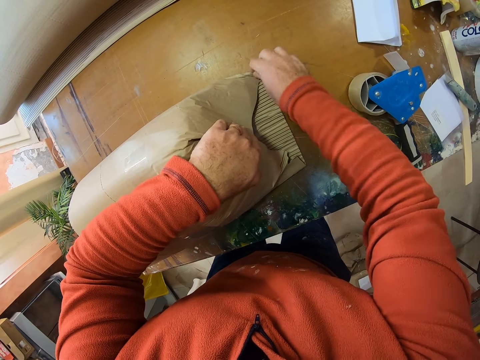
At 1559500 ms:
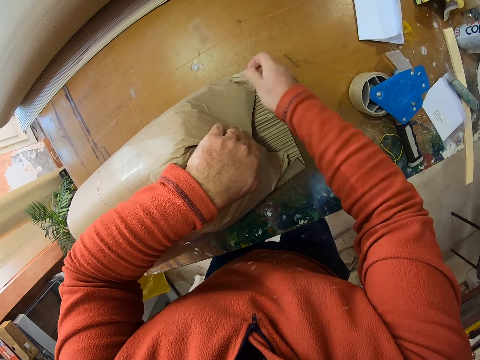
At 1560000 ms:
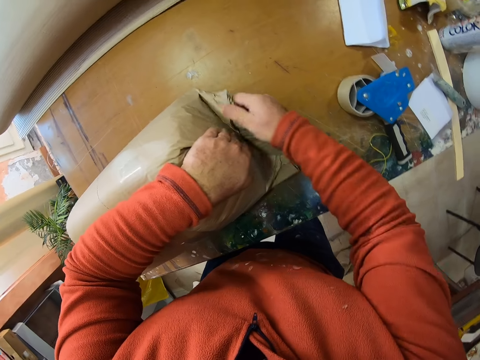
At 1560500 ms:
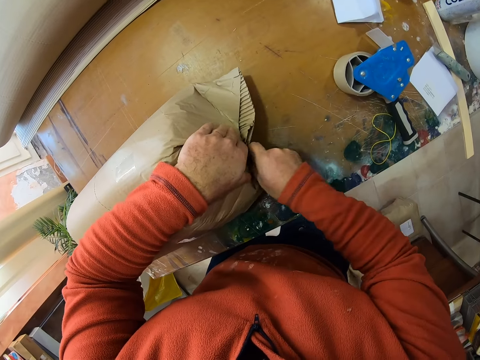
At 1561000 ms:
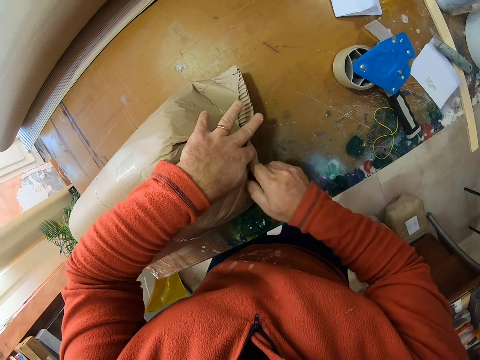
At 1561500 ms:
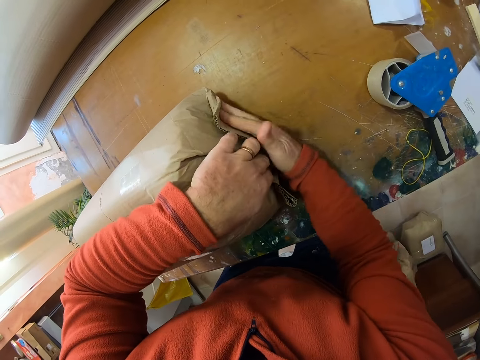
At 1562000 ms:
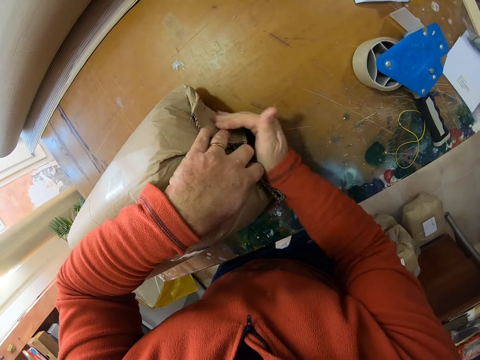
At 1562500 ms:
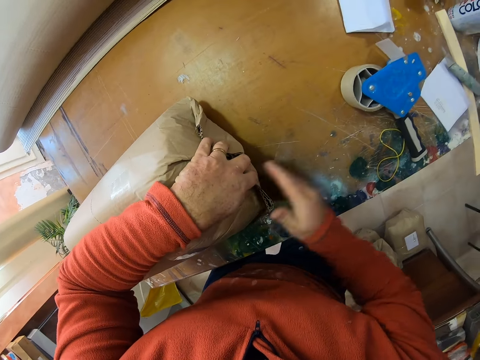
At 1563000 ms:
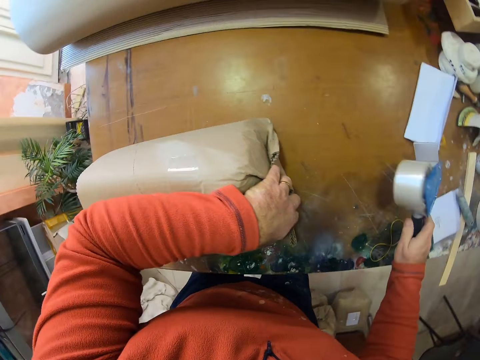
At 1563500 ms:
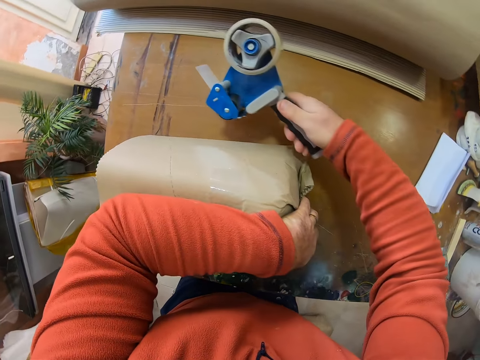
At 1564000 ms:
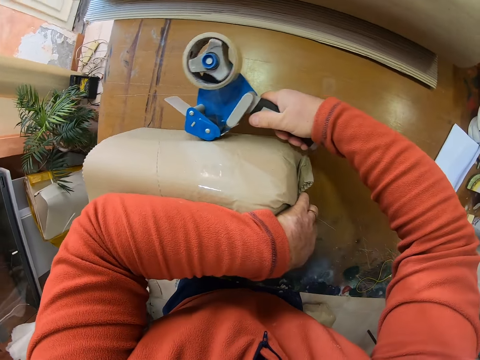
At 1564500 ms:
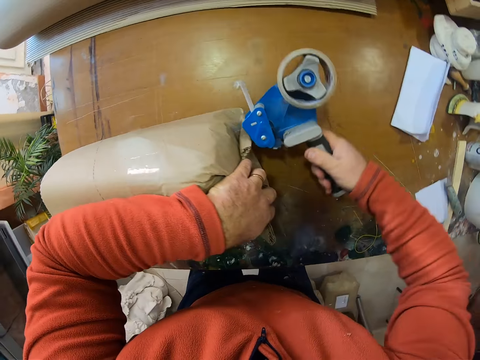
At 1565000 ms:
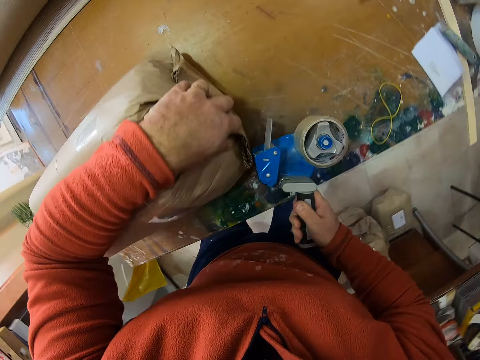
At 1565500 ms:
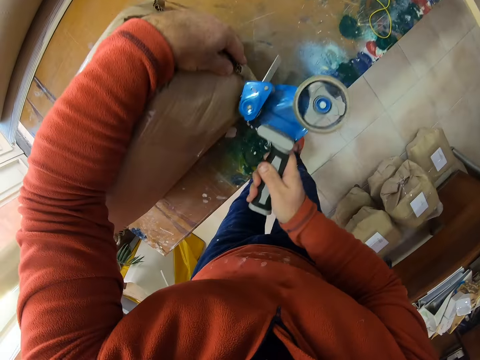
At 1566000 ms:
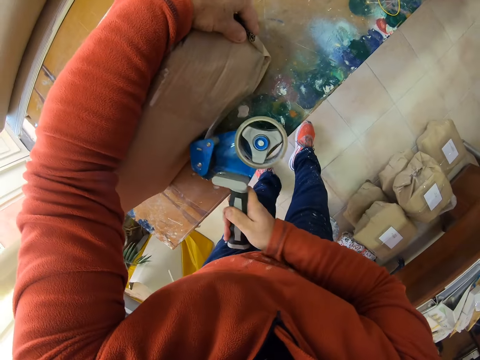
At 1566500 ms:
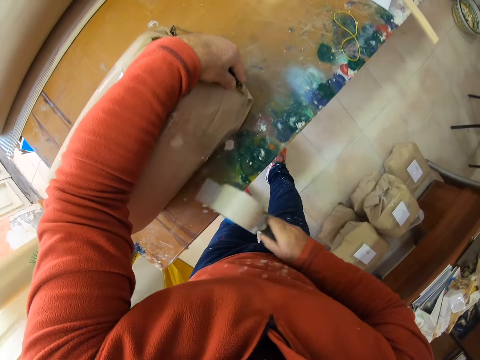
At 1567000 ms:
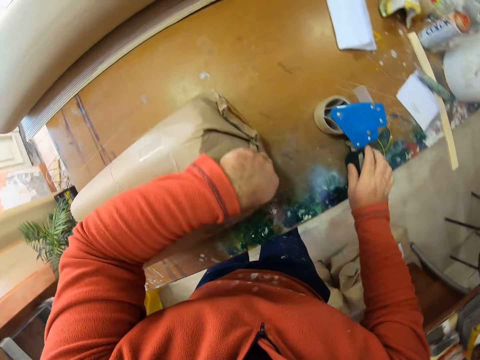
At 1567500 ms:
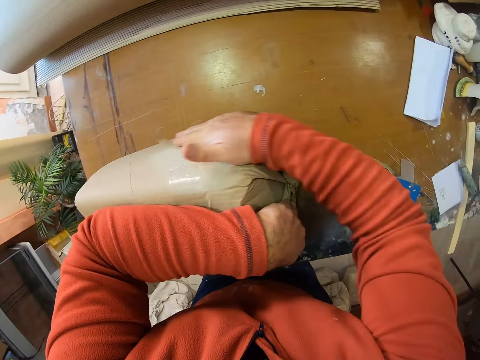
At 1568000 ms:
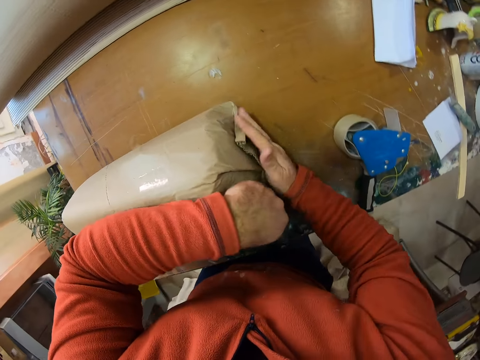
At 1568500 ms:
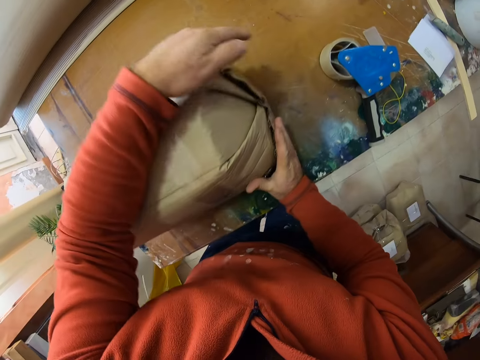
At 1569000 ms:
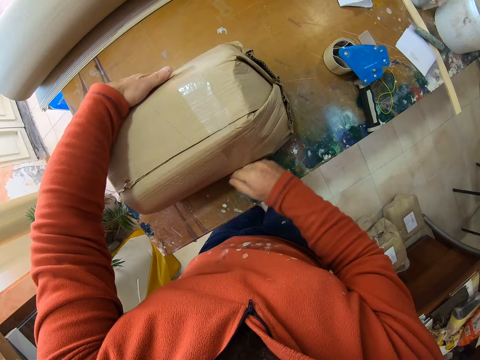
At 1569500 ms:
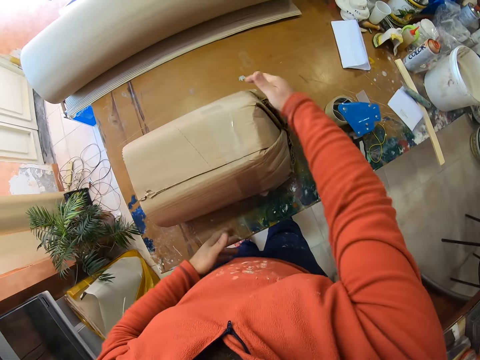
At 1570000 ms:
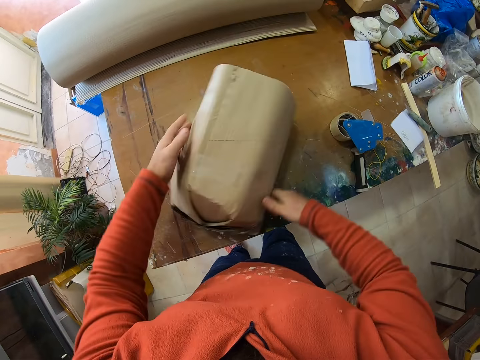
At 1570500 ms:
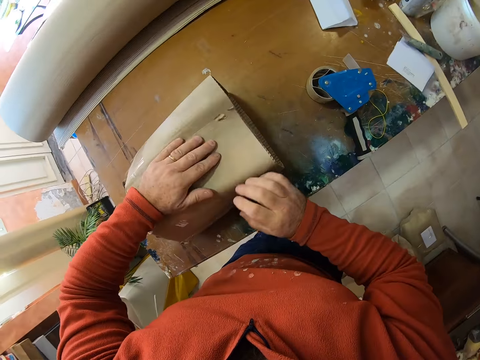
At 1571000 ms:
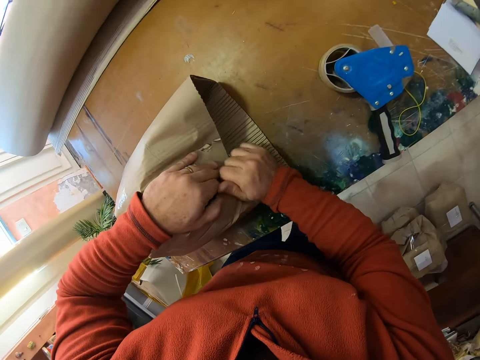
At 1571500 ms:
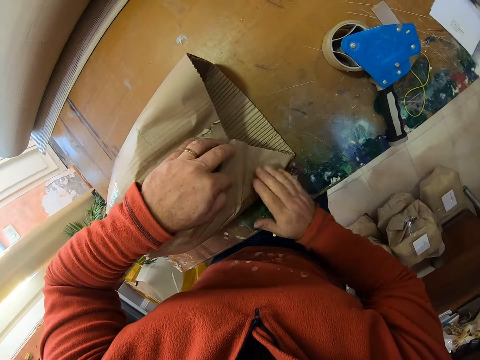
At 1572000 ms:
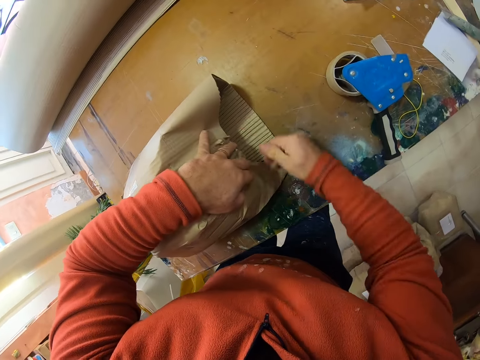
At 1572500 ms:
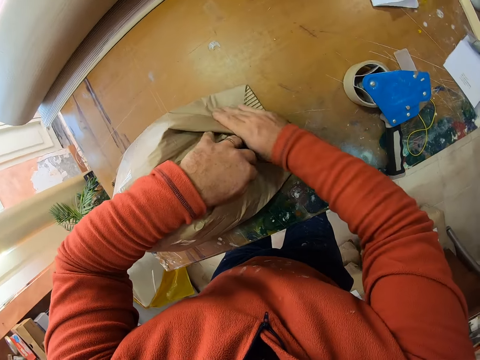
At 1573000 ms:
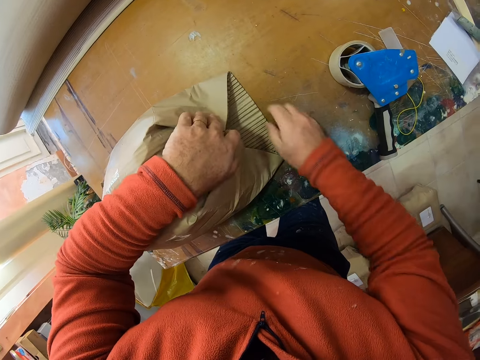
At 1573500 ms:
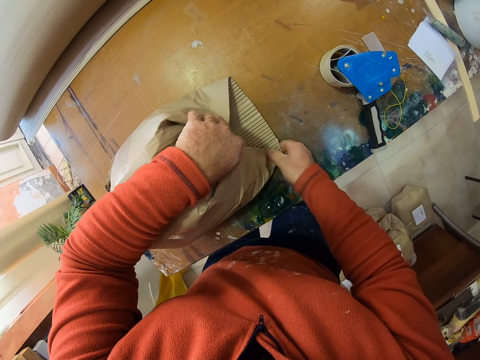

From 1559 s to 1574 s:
The camera wearer picks the seal tape from the table. They seal the parcel with the seal tape. They put the seal tape on the table. They align the tape on the carton. They turn the parcel on the table. They wrap the parcel with the brown paper. They fold the corners of the carton.

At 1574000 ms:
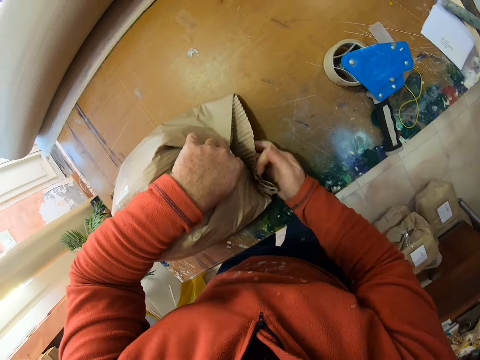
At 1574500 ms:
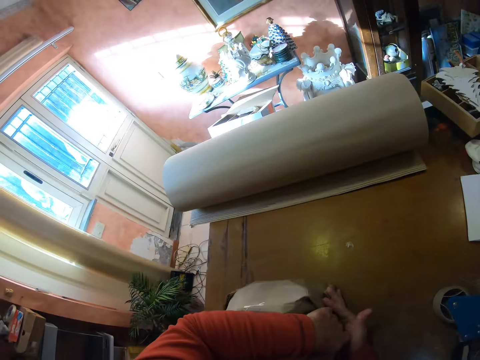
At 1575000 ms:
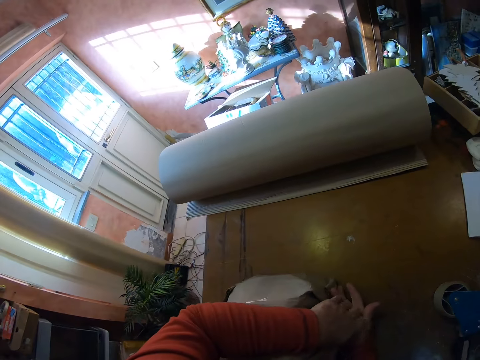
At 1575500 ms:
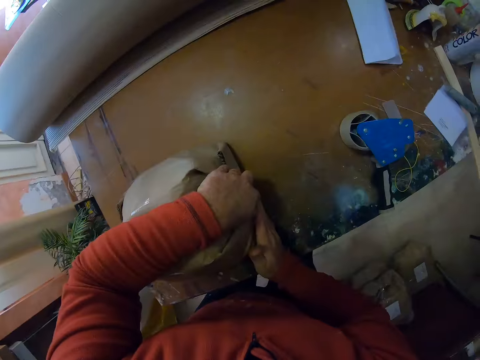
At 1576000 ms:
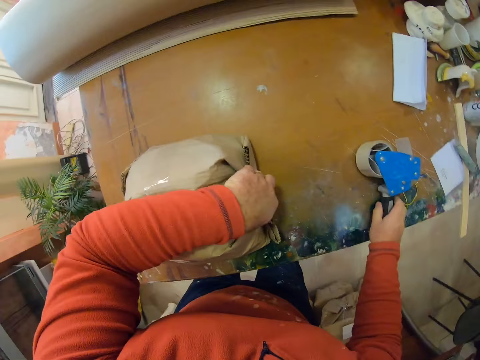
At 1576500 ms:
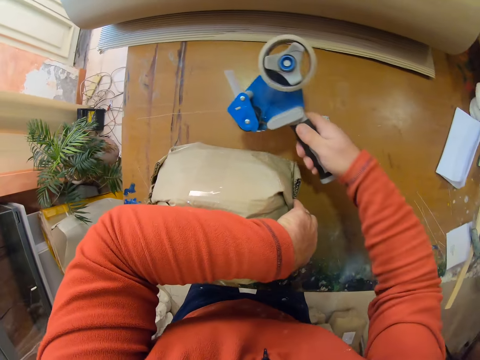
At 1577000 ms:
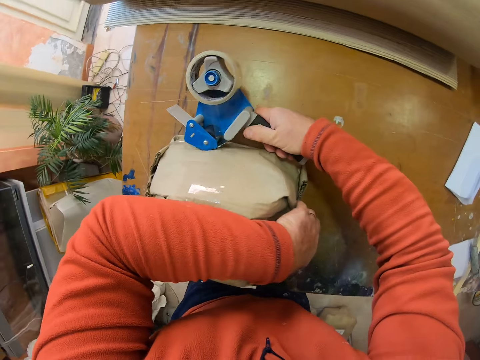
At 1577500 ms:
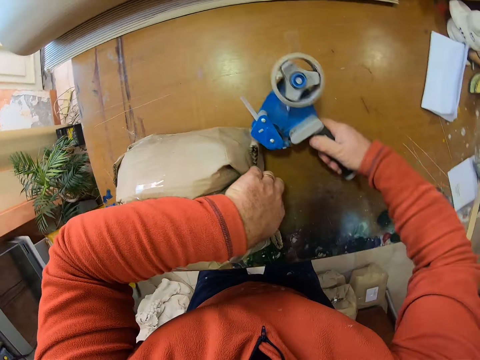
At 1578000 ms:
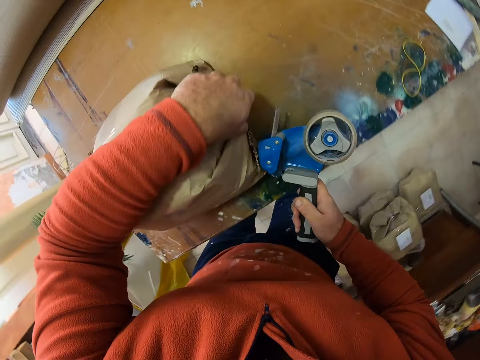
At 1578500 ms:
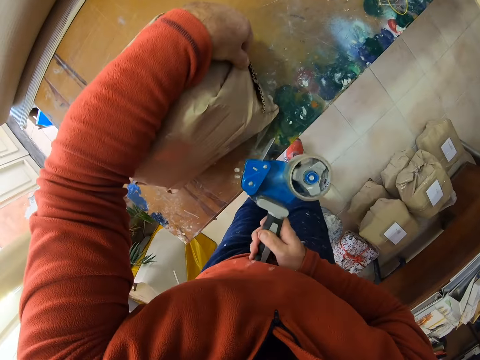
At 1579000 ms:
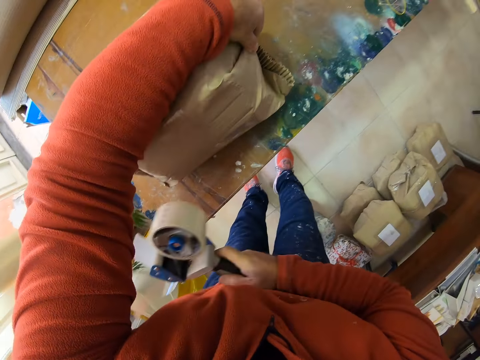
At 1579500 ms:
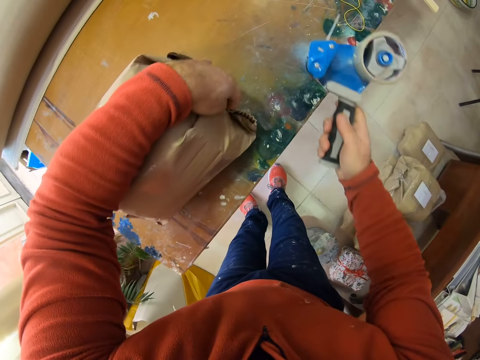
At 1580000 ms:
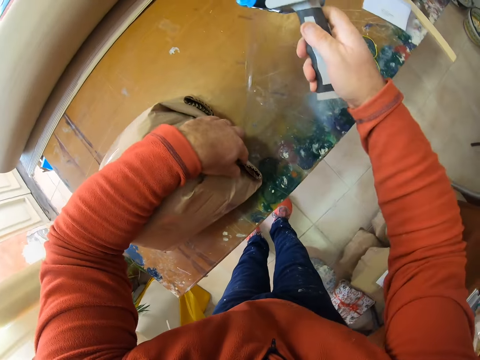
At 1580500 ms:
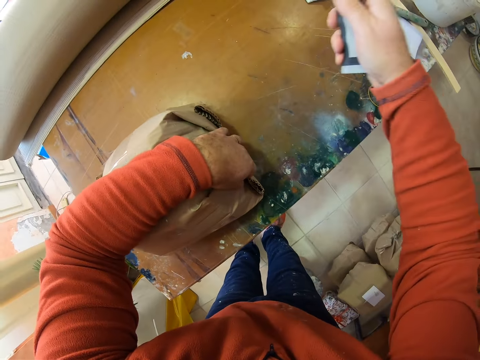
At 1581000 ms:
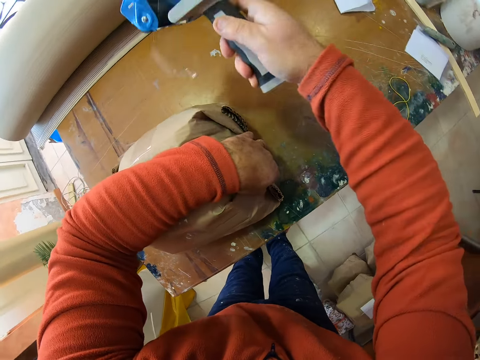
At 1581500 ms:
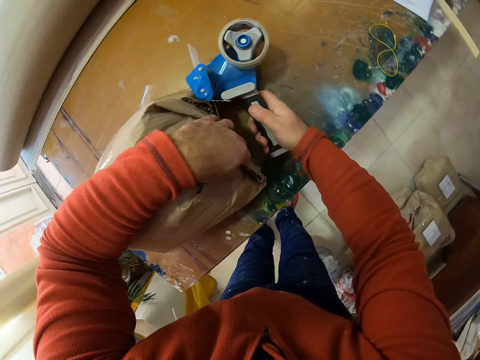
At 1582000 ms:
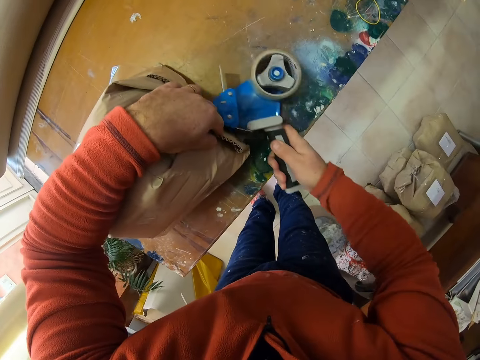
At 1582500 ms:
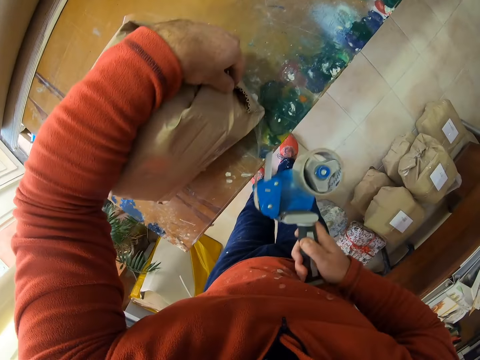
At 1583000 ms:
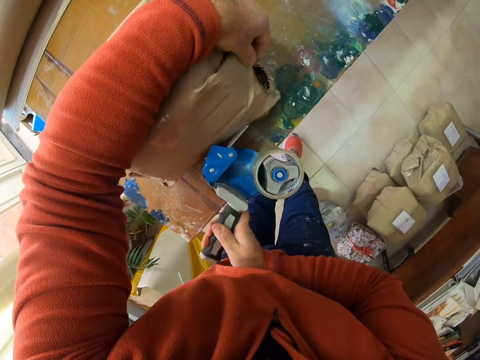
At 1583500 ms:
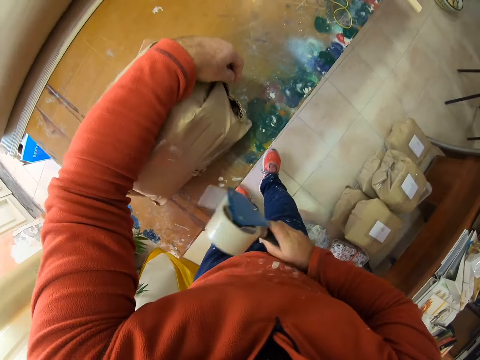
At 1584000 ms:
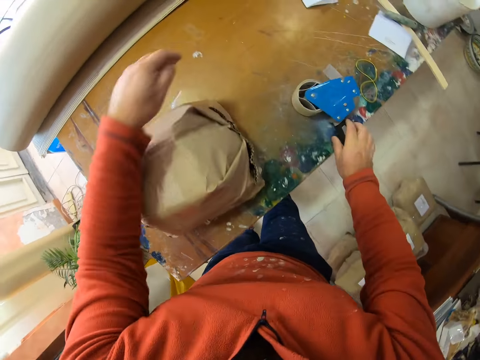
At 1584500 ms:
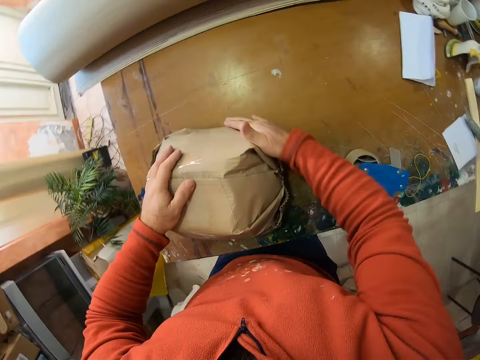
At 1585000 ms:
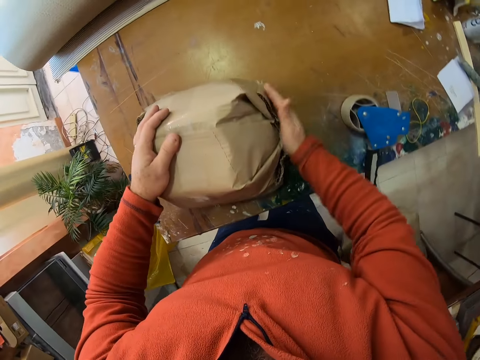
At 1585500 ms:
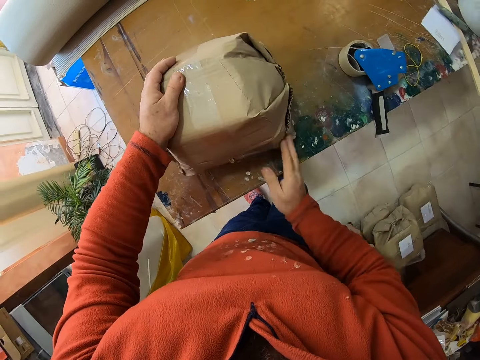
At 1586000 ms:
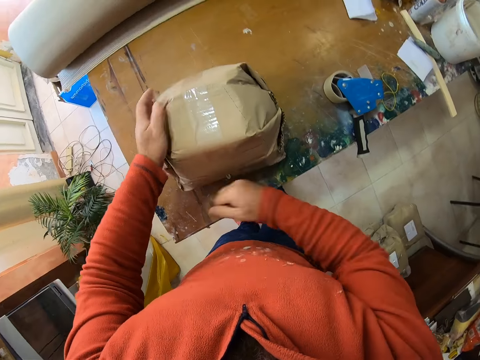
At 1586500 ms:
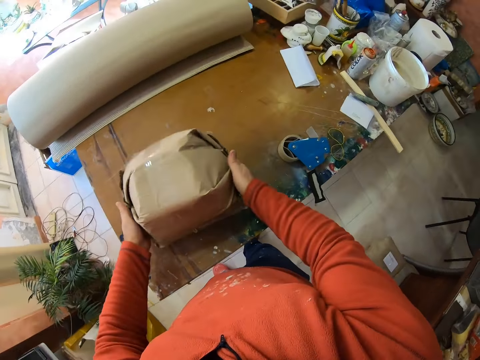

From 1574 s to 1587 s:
The camera wearer picks the seal tape from the table. They seal the parcel with the seal tape. They put the seal tape on the table. They put the seal tape on the table. They turn the parcel and align tape on the parcel.
